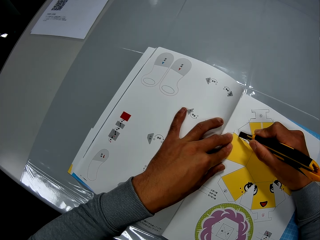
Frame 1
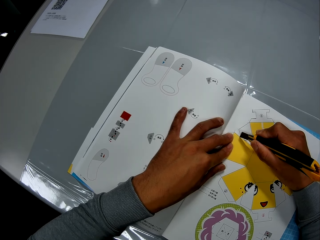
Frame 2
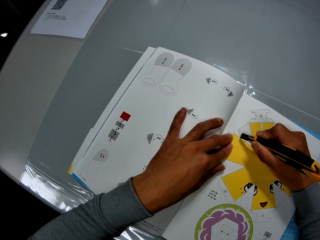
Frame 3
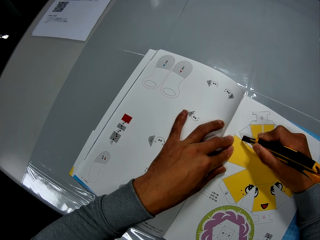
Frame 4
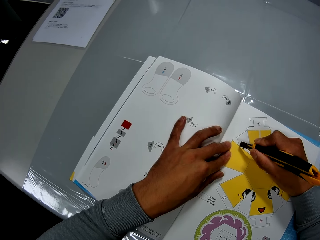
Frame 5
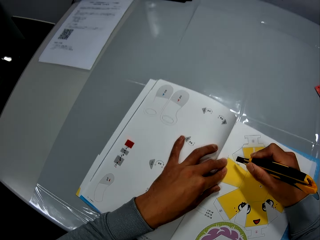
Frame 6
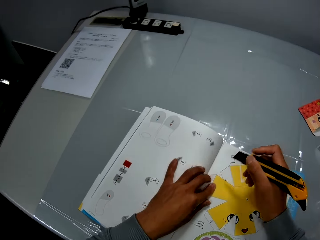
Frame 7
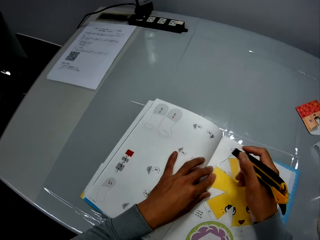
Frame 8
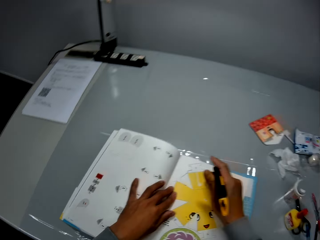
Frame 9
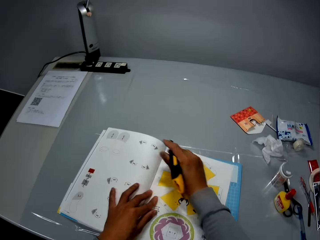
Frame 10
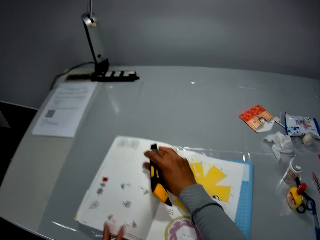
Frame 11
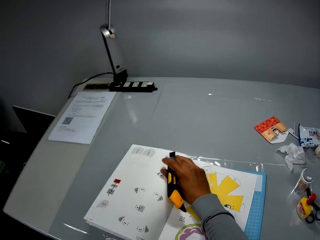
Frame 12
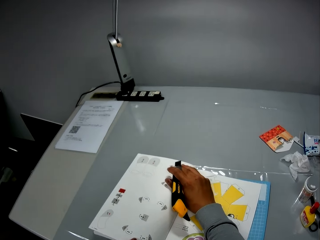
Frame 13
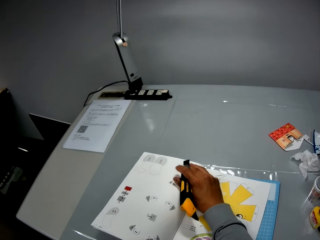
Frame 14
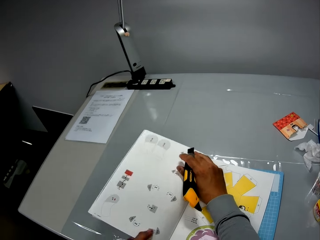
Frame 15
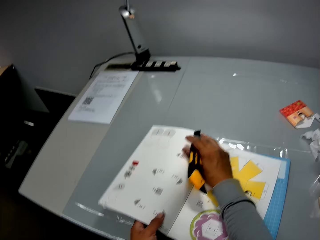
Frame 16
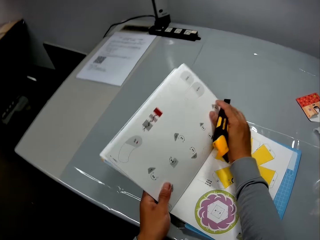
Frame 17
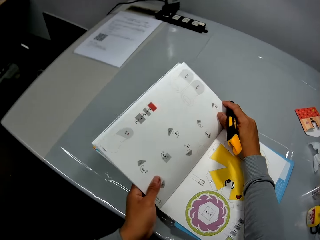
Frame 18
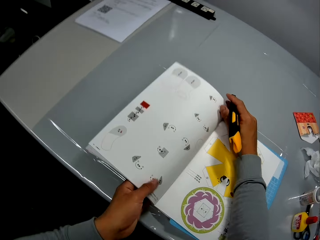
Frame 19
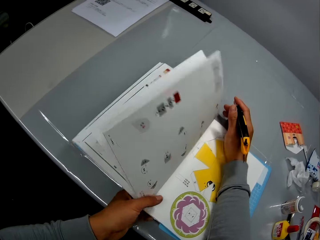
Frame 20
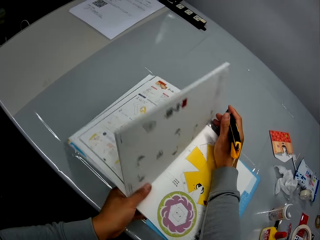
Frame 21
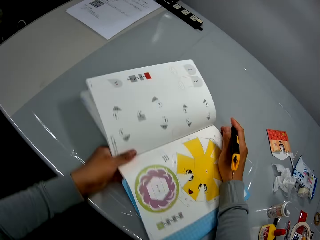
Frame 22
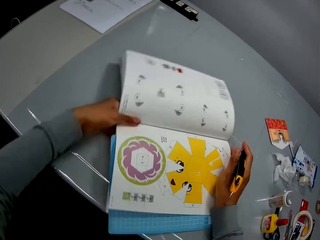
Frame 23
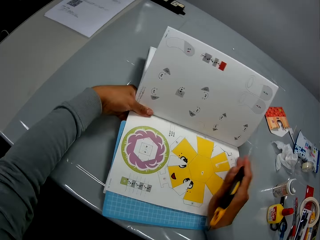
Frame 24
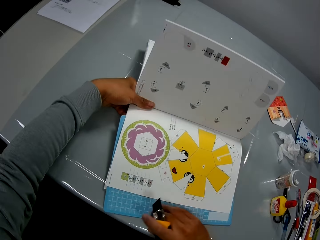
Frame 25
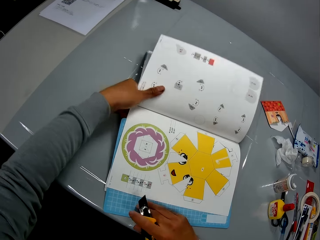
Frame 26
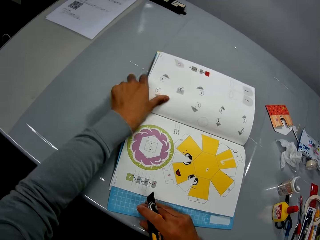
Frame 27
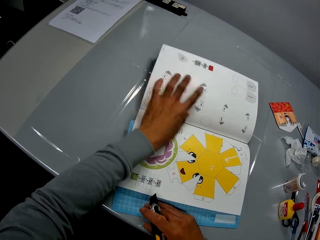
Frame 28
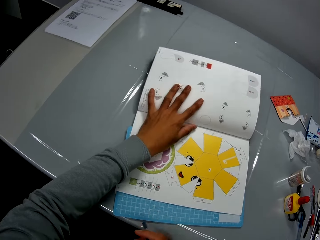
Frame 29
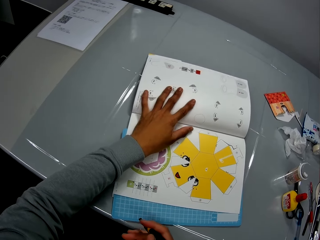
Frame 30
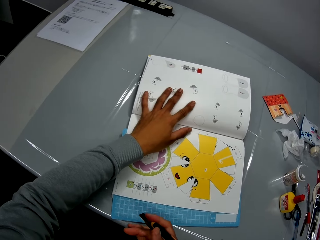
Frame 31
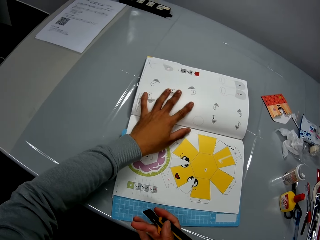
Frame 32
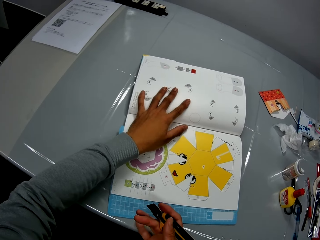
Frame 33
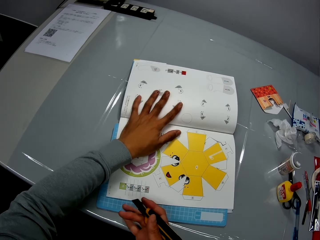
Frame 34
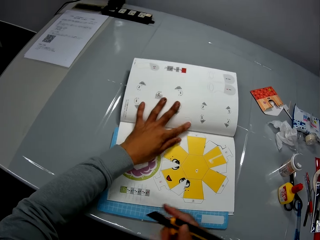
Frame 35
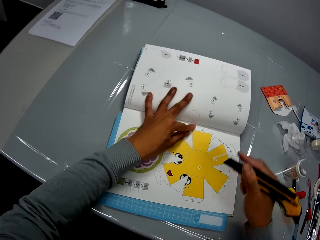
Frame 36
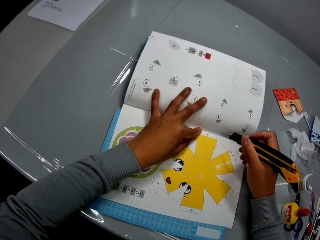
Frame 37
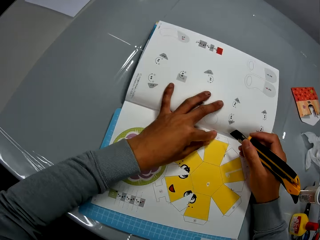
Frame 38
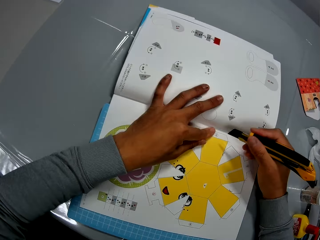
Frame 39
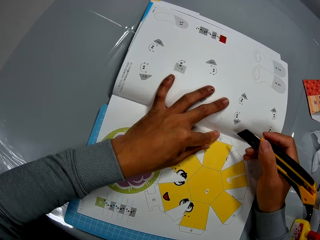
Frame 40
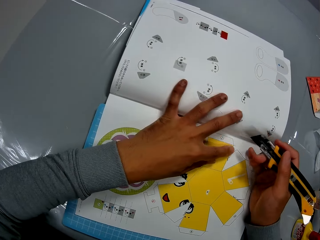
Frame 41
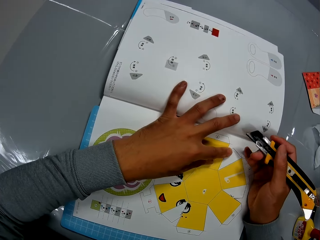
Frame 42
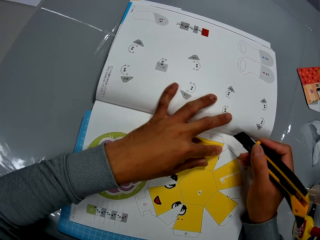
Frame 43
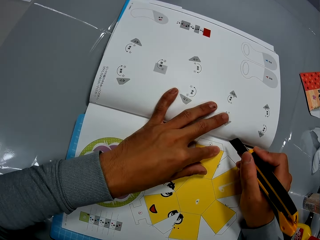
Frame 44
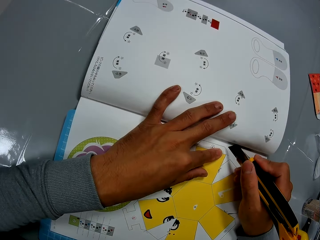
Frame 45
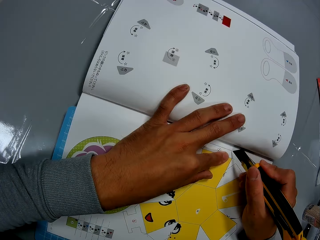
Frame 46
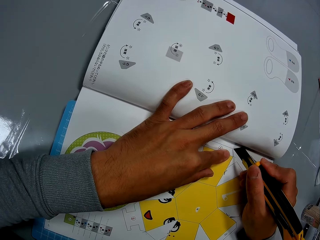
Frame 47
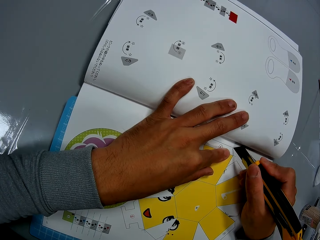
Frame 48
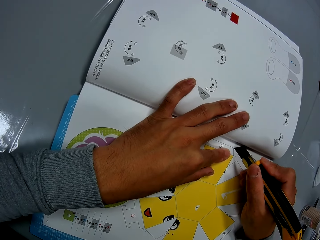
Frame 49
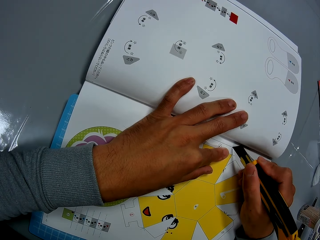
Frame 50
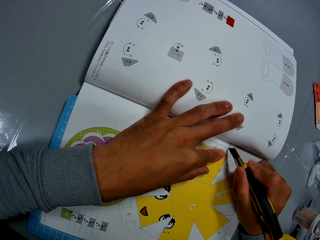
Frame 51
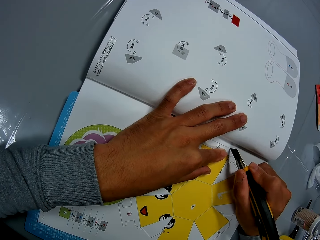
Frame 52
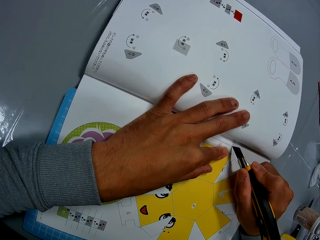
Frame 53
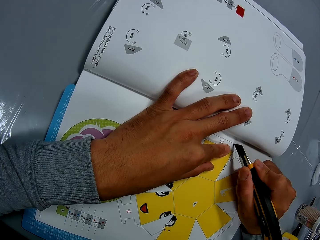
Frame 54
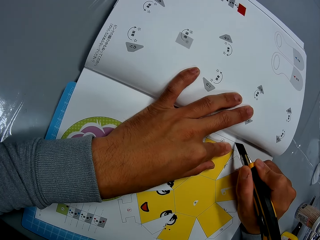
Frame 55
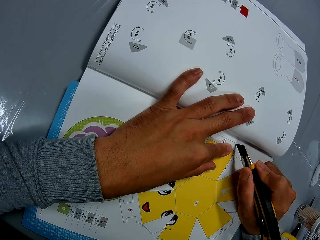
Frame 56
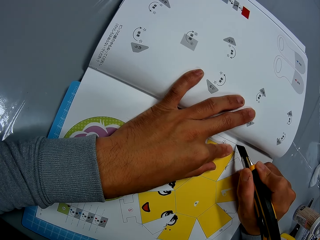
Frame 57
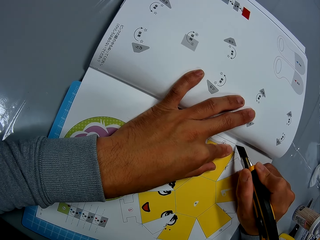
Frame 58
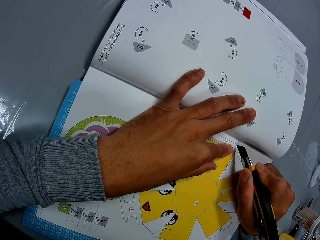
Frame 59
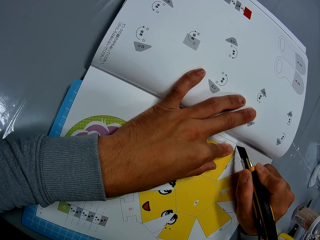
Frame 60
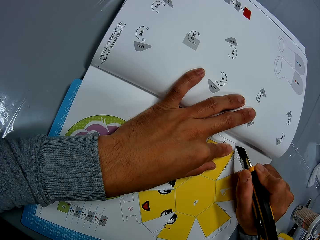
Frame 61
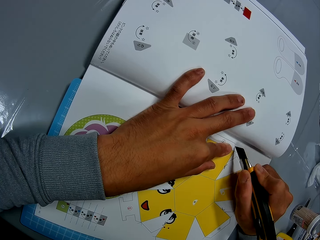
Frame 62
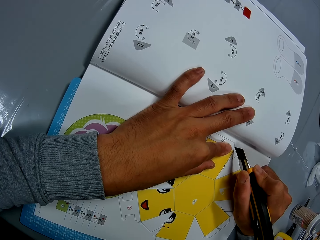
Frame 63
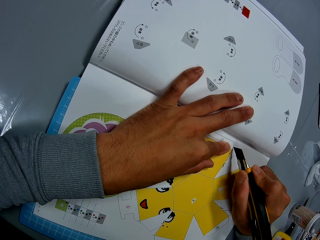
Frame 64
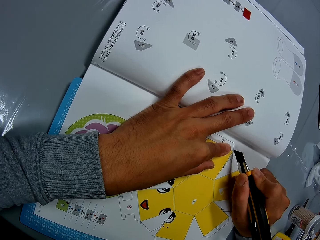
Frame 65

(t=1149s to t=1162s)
The camera wearer adjusts the craft pieces book on the table. He rotates the craft book. He places his left hand on the craft book. He adjusts the craft knife on the craft pieces book page. He cuts the craft pieces book page using the craft knife on the mat craft board.

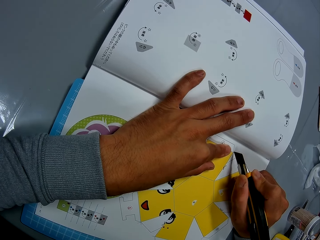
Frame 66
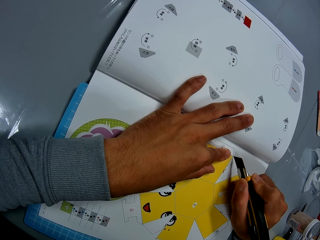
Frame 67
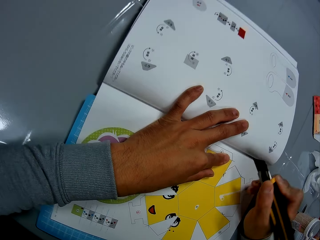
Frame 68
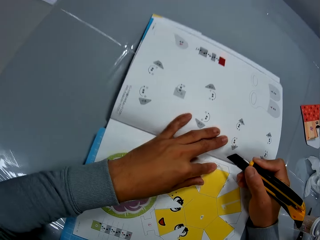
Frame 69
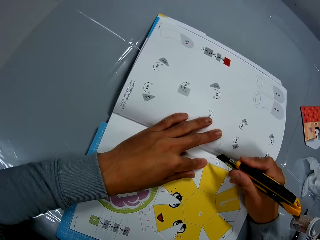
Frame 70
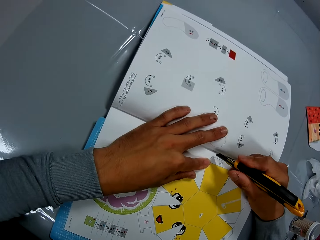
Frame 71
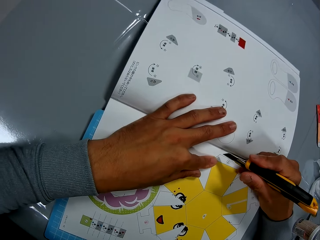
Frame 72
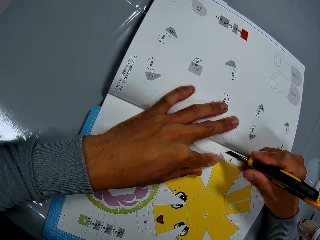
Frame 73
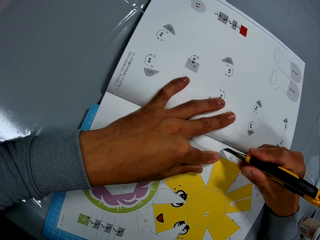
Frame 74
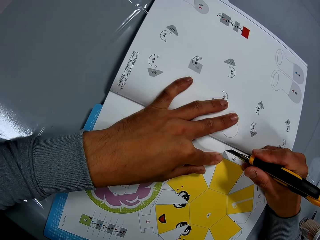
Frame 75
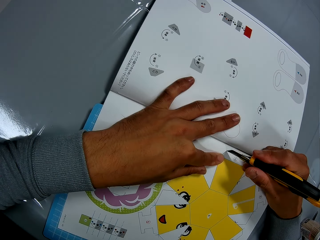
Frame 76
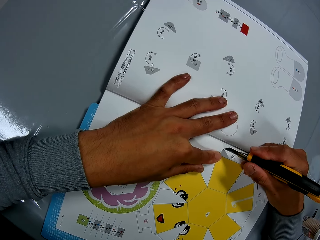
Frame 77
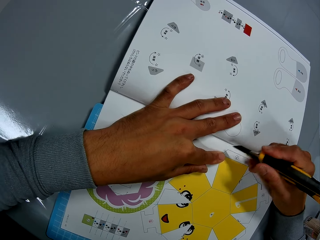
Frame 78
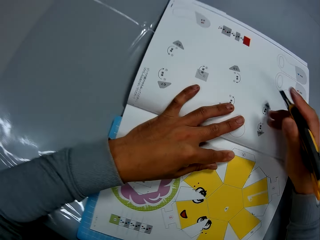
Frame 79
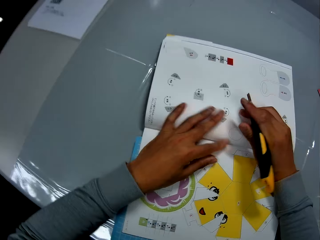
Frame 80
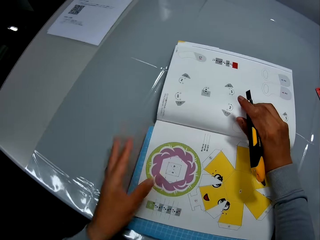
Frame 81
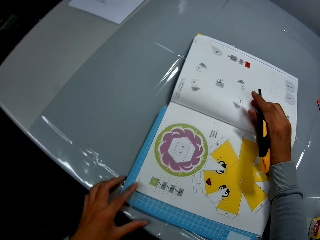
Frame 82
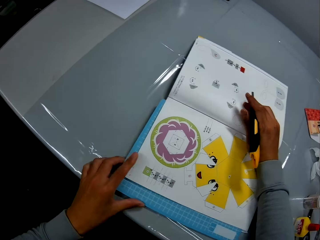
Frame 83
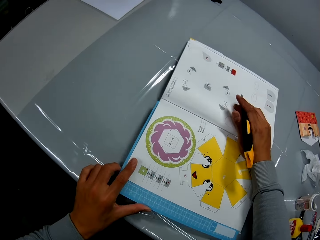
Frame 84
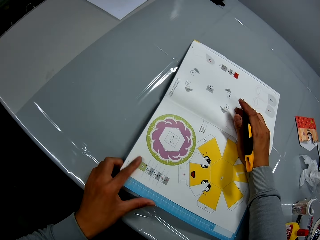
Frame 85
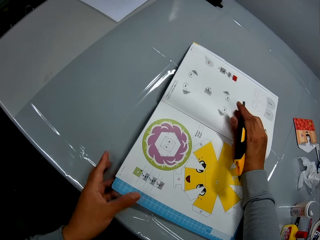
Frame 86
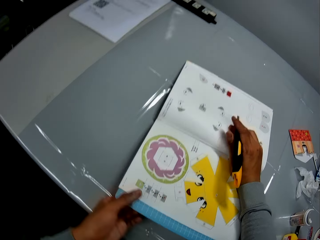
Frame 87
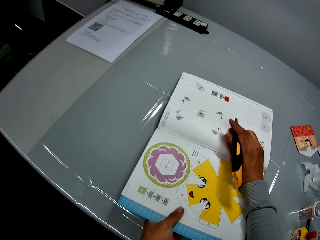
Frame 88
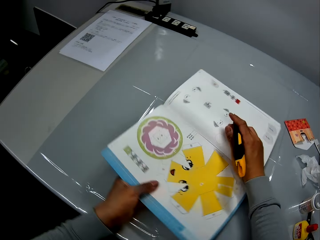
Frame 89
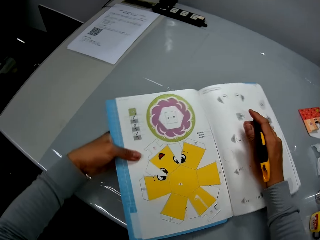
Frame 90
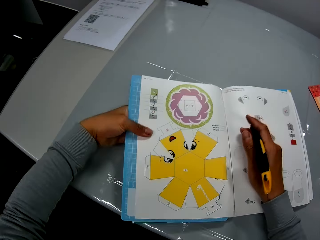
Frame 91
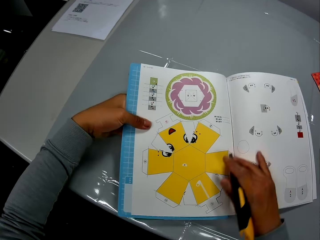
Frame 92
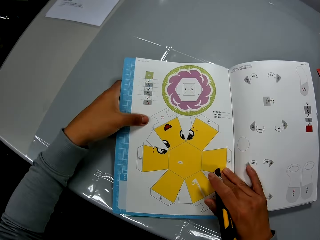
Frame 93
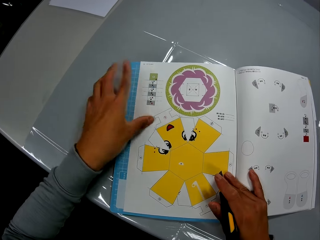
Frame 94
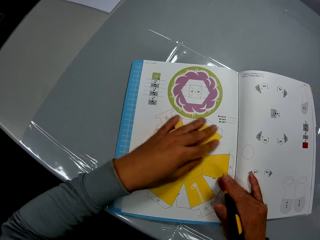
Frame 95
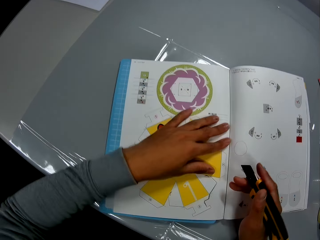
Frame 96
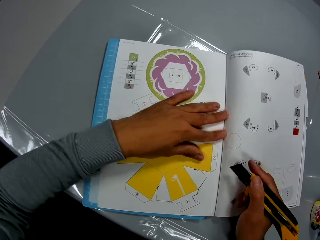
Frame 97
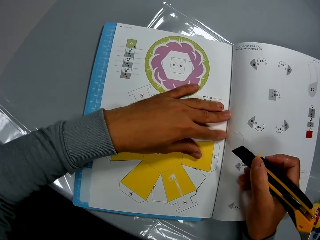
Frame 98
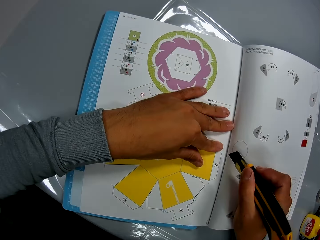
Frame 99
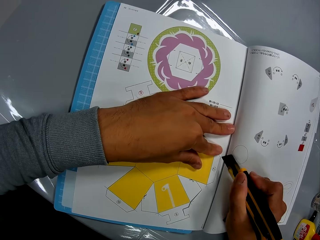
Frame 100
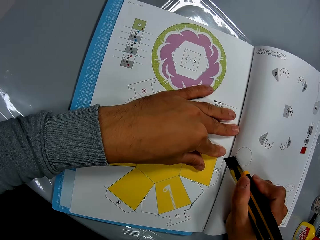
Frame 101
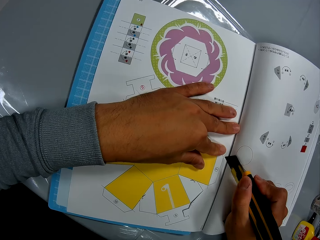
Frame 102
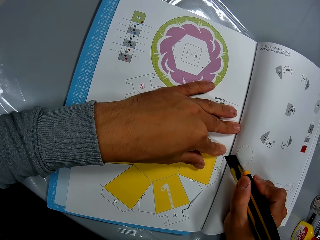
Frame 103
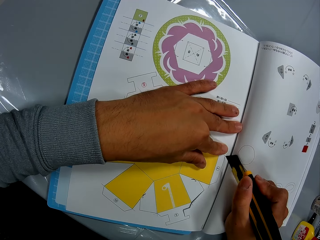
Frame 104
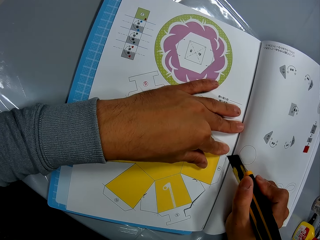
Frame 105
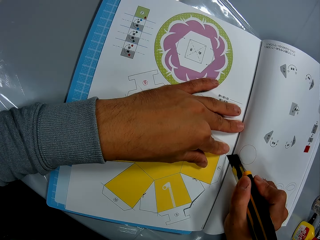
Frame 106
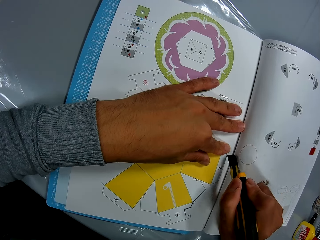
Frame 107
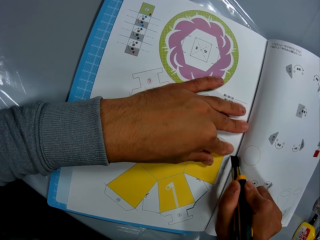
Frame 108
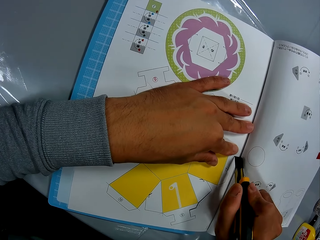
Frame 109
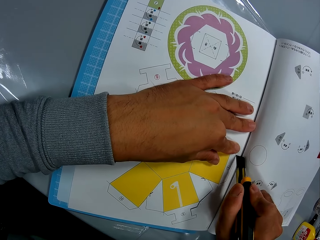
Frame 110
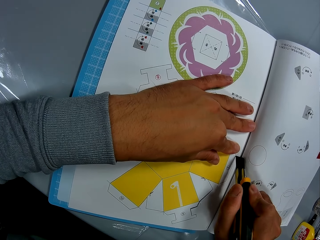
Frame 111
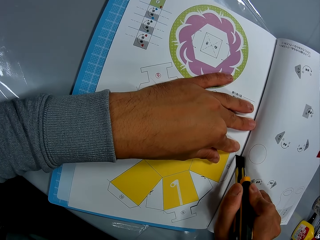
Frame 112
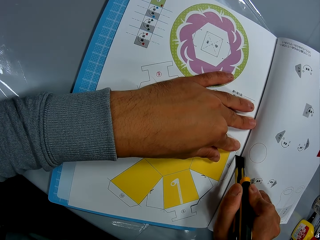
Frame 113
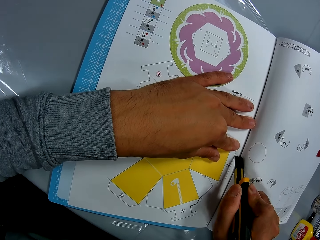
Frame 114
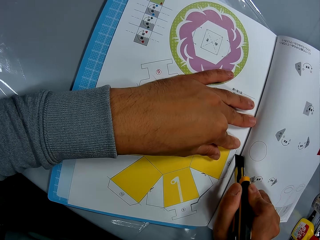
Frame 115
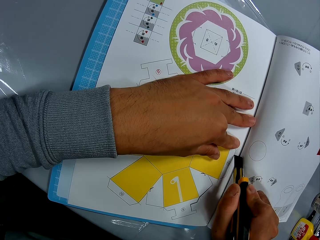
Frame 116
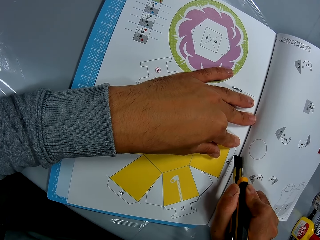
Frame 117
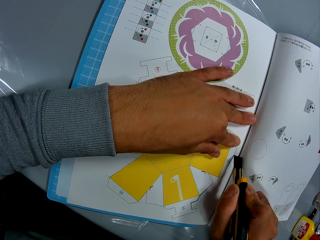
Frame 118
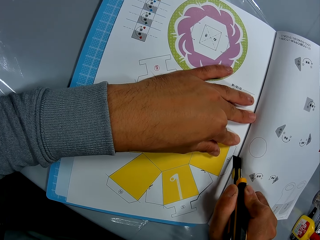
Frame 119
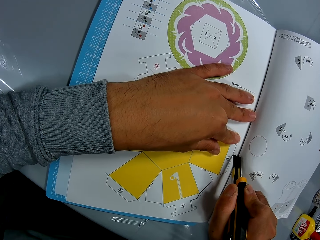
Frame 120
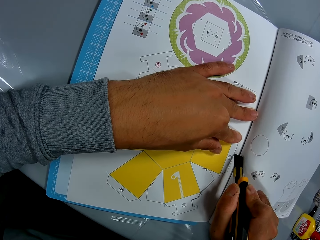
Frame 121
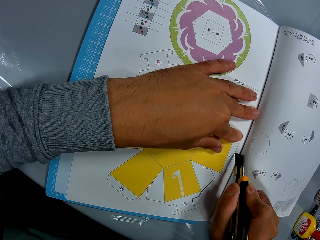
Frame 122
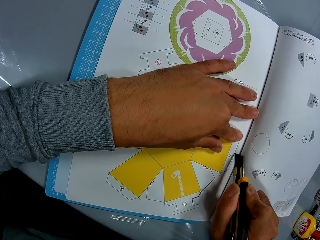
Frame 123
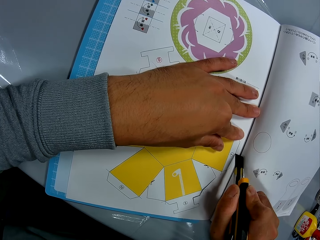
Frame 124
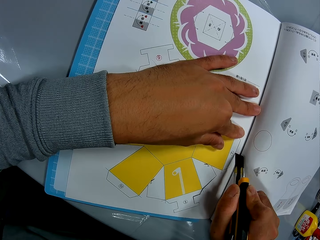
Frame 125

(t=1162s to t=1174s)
The camera wearer adjusts the craft knife on the craft pieces book page. He adjusts the mat craft board on the craft pieces book page. He rotates the craft book. He adjusts the craft pieces book on the table. He places his left hand on the craft book. He adjusts the craft knife on the craft pieces book page. He cuts the craft pieces book page using the craft knife on the mat craft board.
